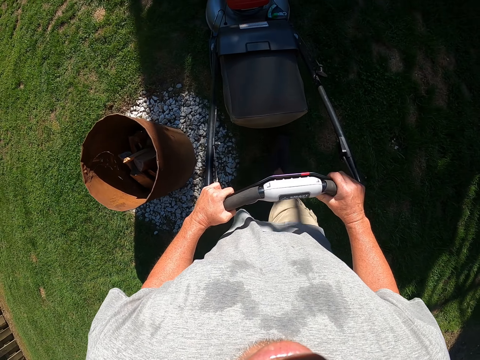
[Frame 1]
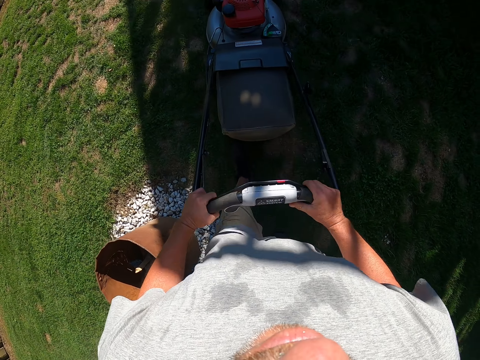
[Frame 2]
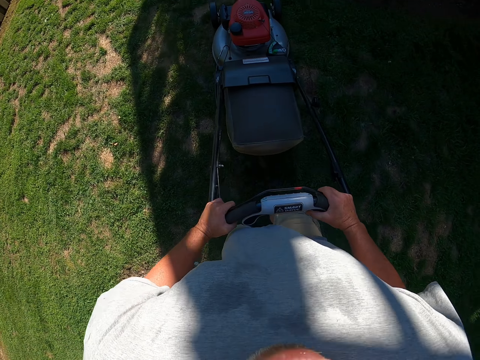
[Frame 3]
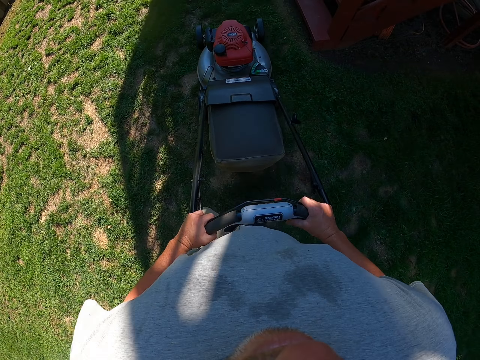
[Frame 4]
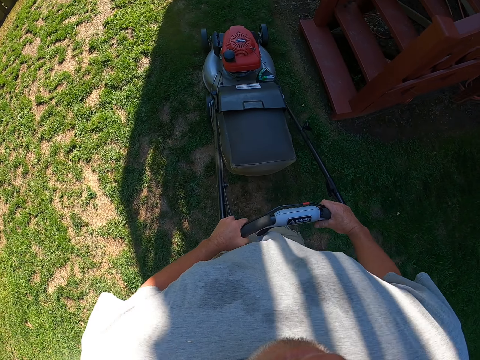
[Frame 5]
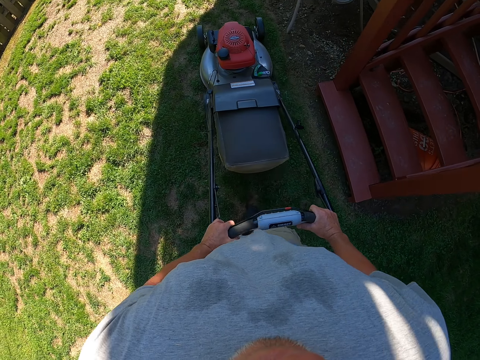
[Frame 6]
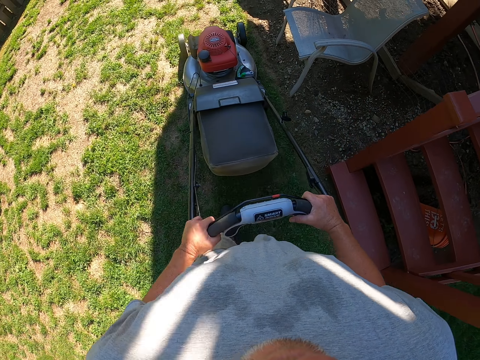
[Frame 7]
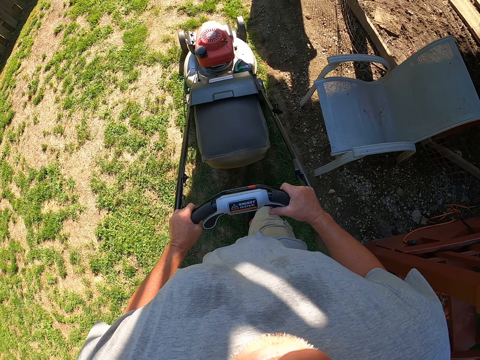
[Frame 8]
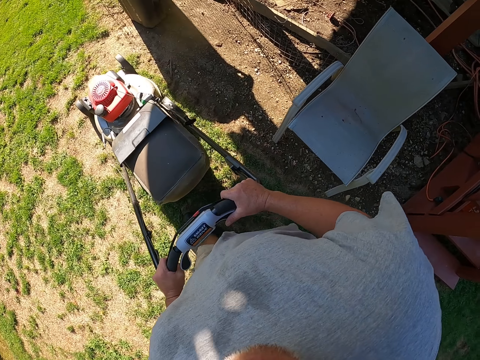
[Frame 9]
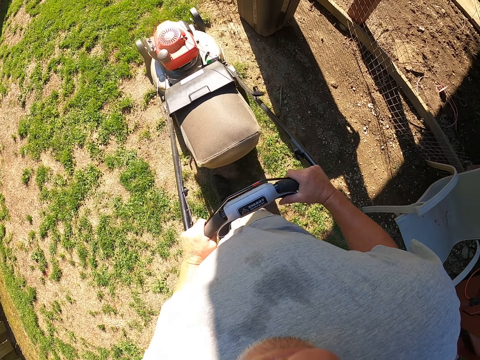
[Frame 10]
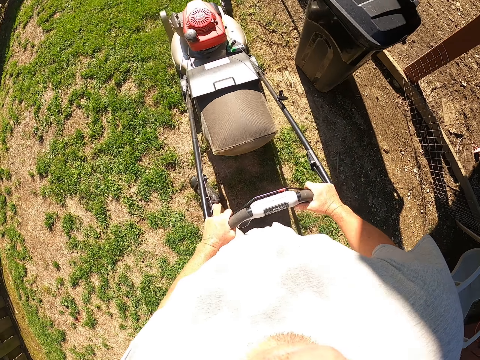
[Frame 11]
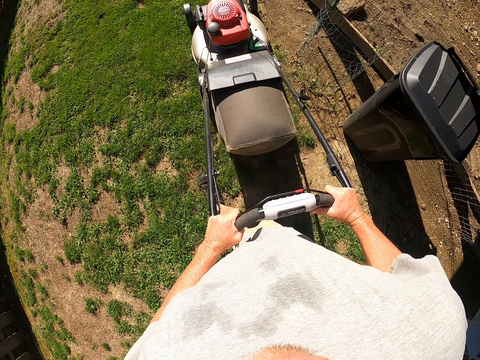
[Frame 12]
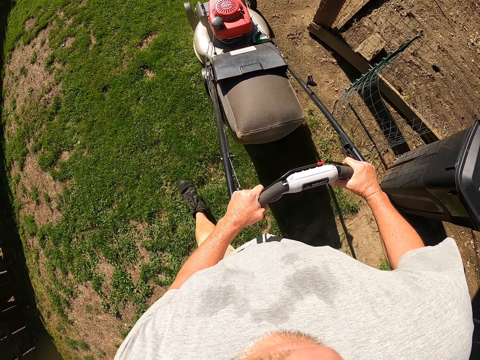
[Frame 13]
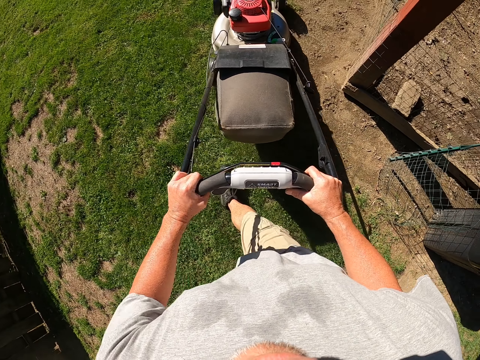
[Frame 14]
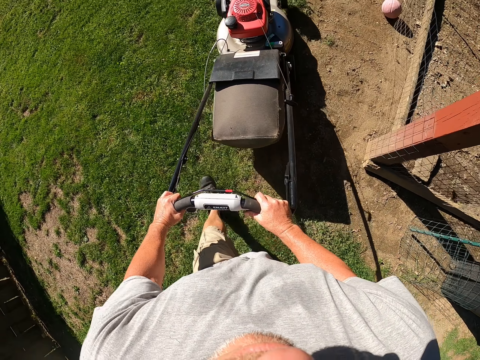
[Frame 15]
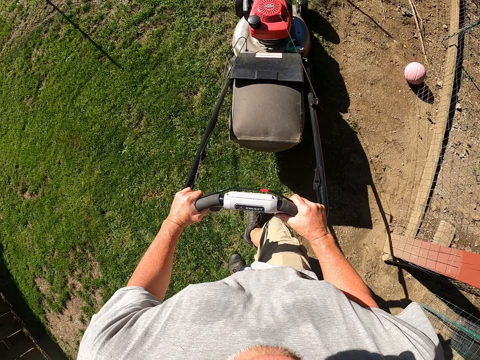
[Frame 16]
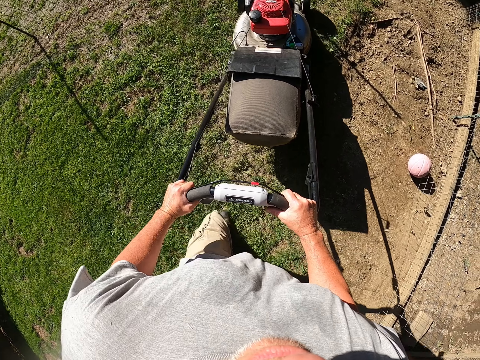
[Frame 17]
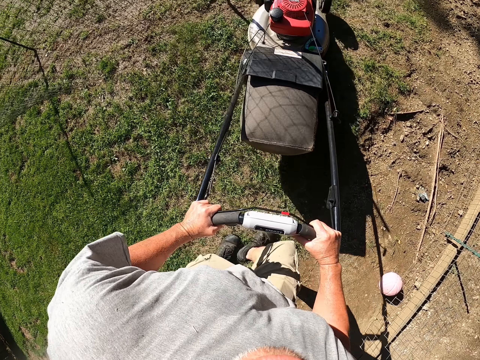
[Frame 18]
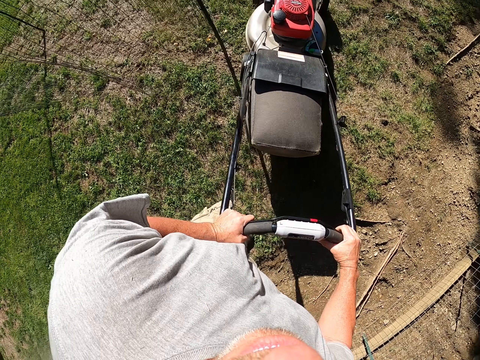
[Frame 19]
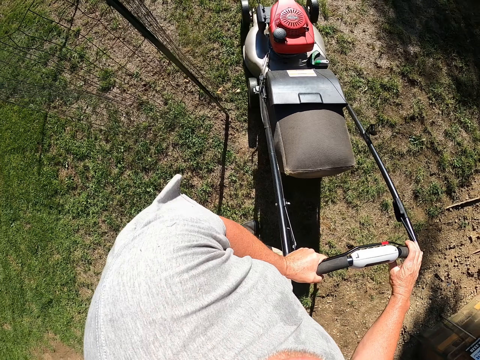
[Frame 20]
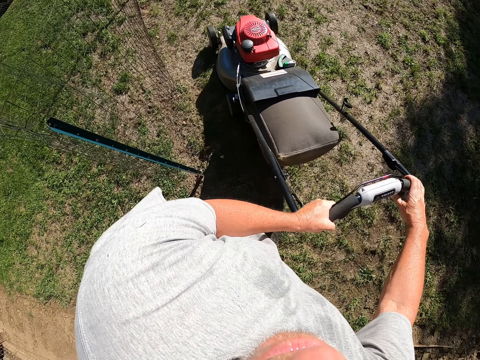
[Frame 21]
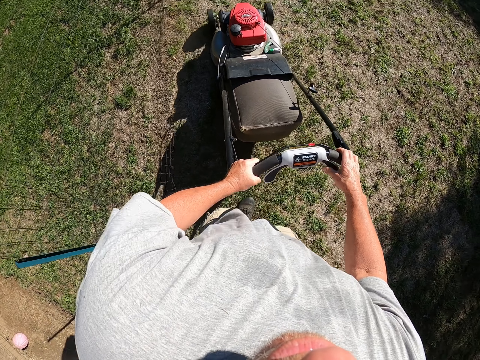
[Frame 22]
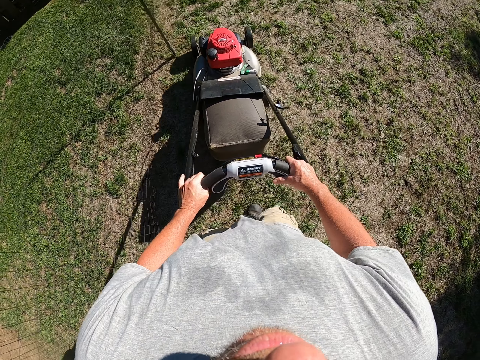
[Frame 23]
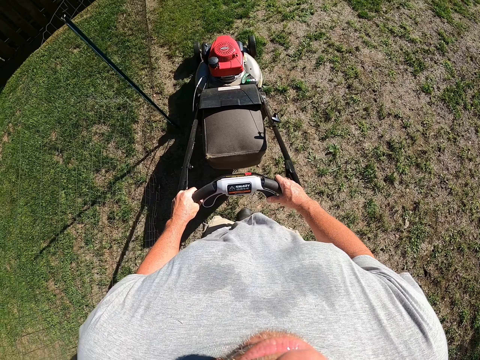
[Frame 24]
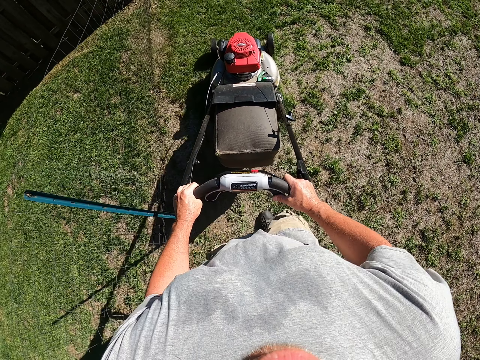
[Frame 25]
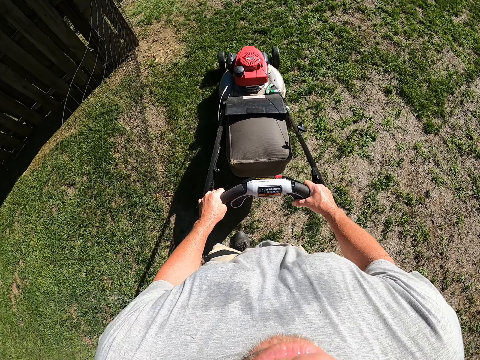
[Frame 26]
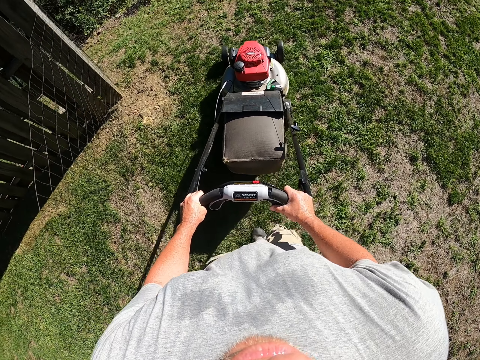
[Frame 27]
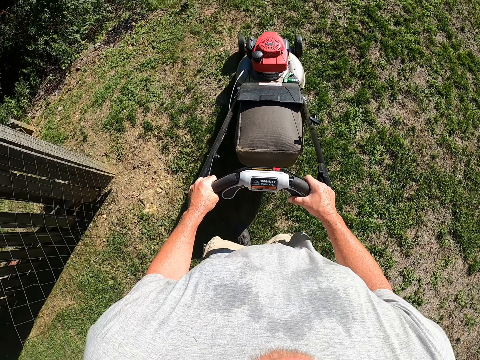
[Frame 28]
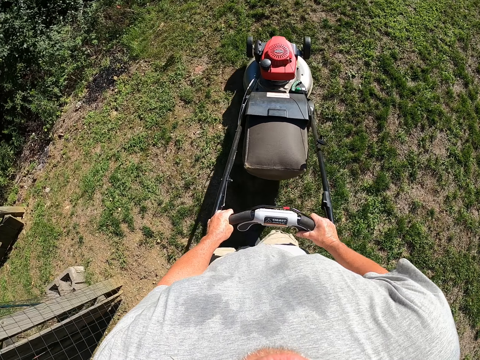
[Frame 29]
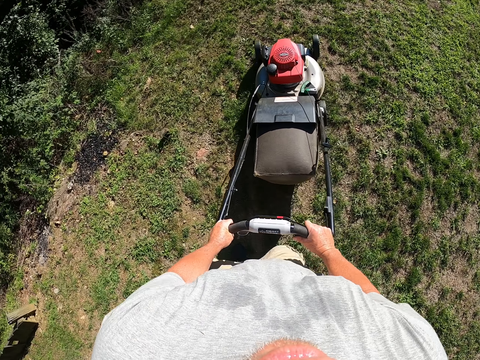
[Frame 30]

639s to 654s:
The camera wearer turns with the lawn mower.

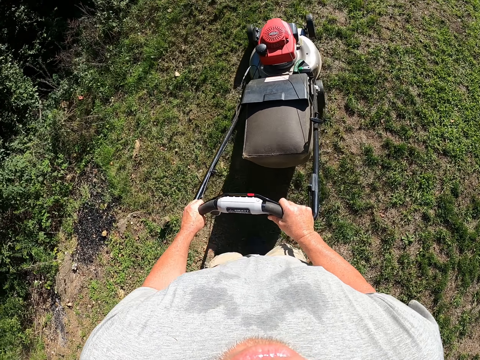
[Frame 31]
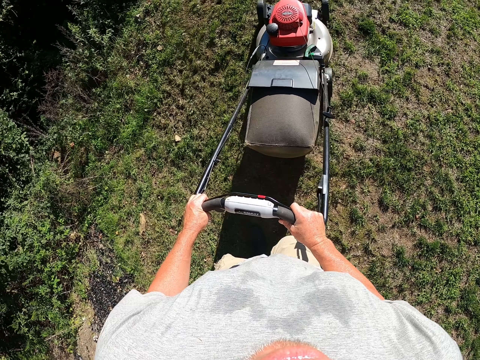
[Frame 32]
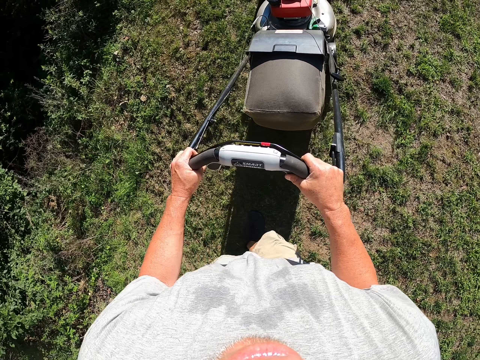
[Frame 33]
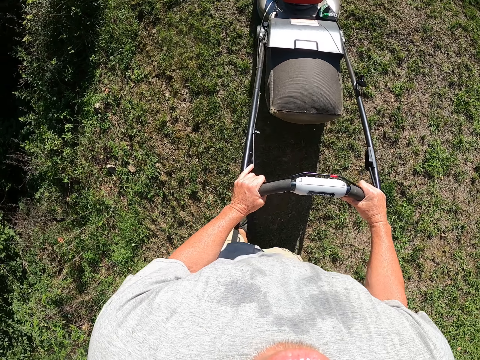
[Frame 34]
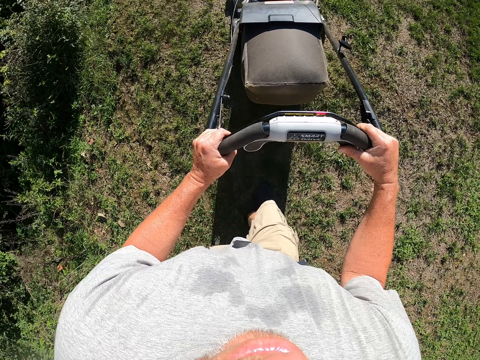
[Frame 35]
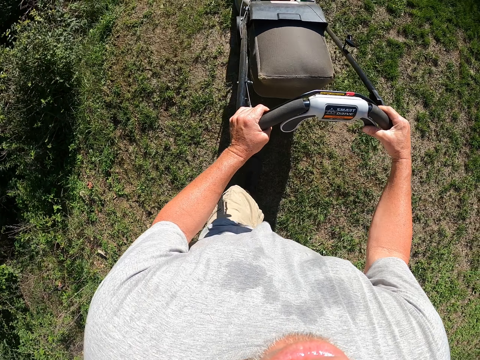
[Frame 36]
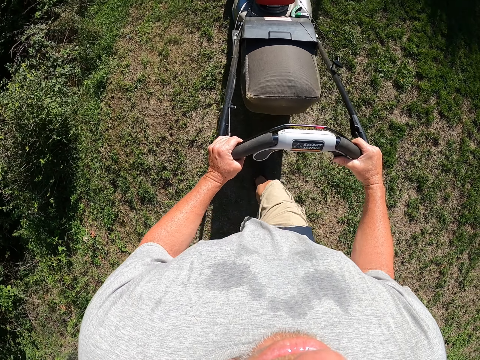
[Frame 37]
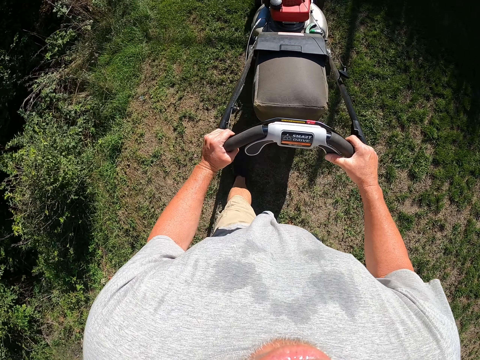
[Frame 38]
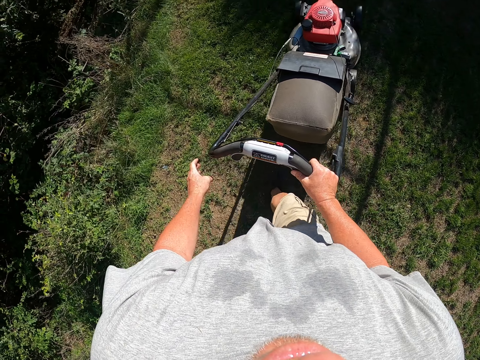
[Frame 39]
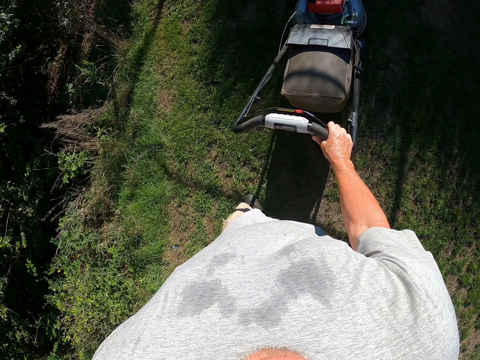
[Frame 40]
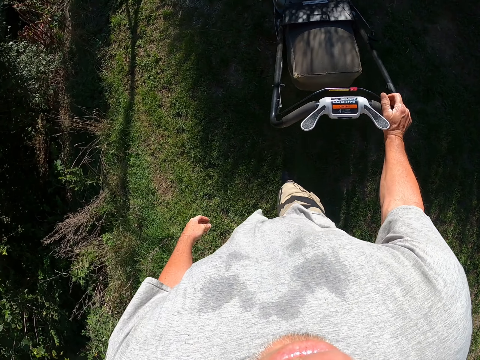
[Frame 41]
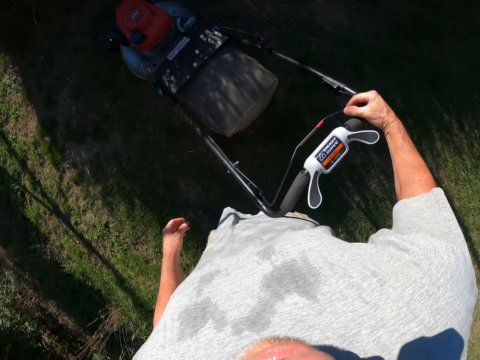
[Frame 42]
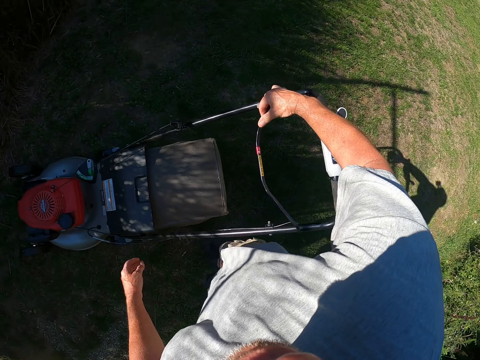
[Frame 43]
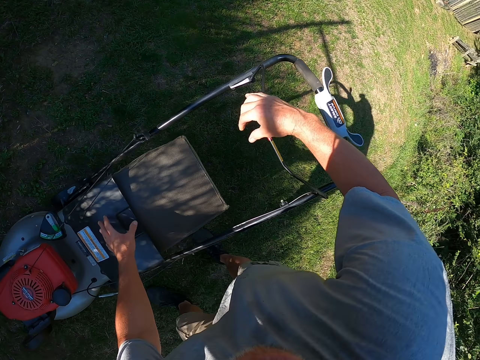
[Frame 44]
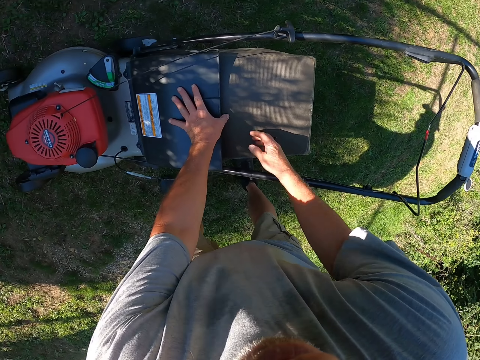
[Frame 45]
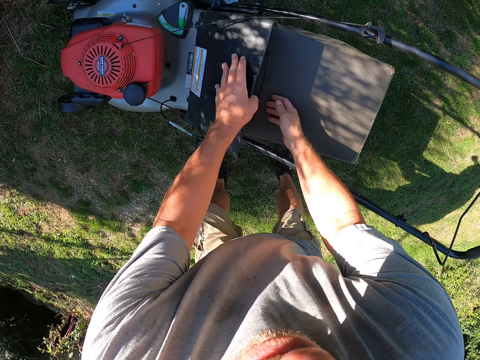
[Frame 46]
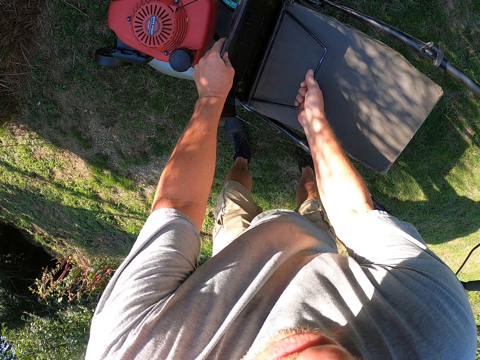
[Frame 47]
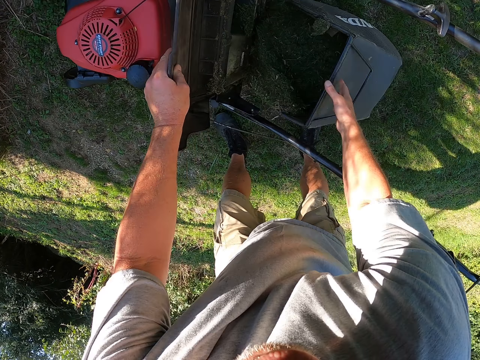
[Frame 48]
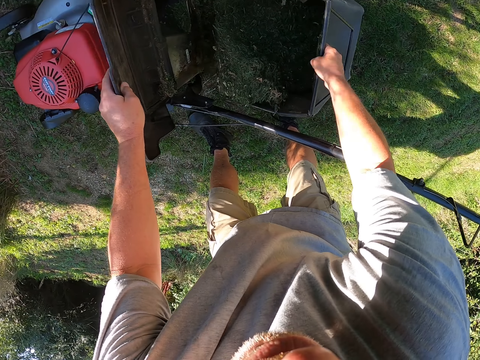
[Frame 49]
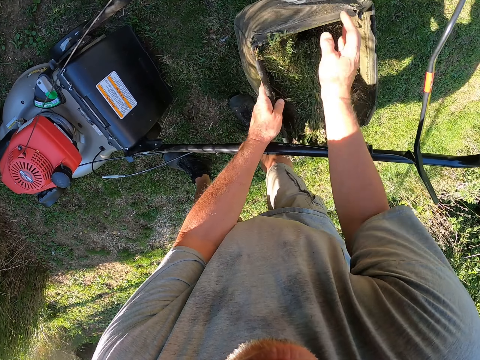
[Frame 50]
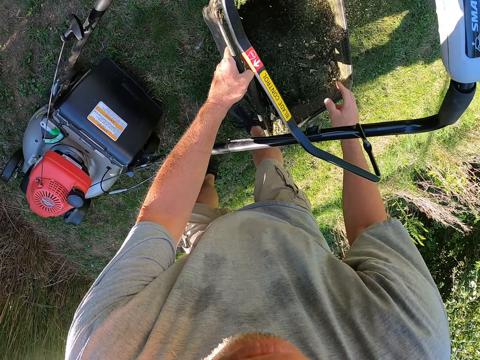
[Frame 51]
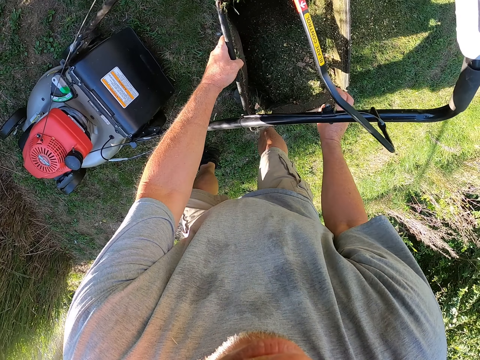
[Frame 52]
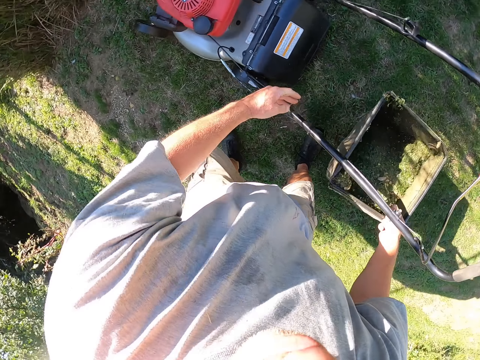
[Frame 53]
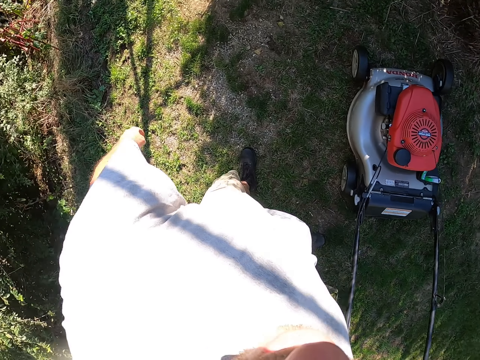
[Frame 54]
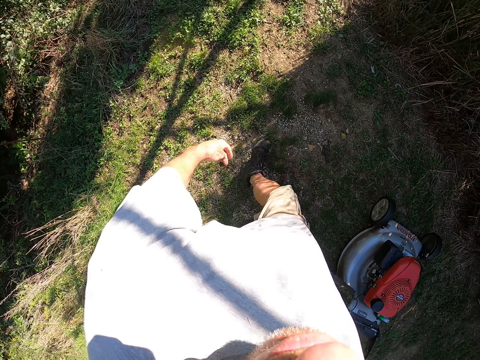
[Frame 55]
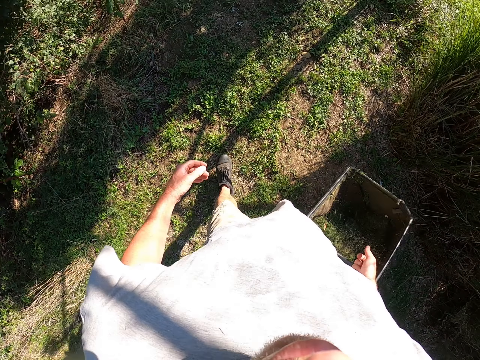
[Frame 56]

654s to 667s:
The camera wearer holds the lawn mower with one hand. They move the lawn mower lever. They open the grass catcher bag. They remove the grass catcher bag in the lawn mower. They pick up the grass catcher bag. They walk at the compound.
